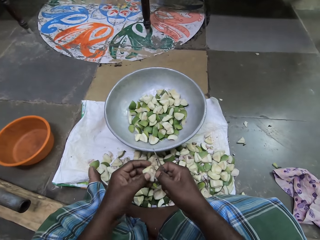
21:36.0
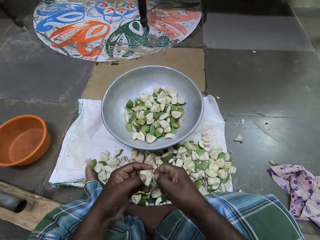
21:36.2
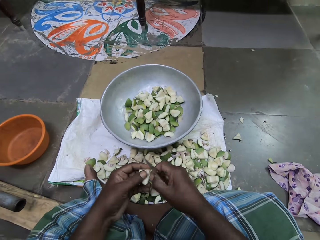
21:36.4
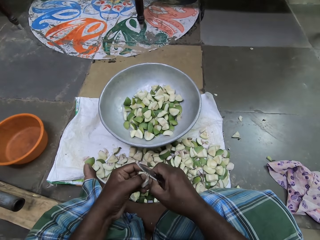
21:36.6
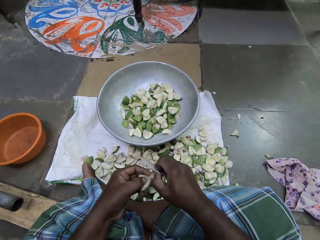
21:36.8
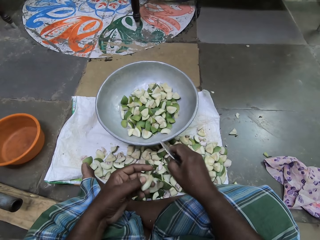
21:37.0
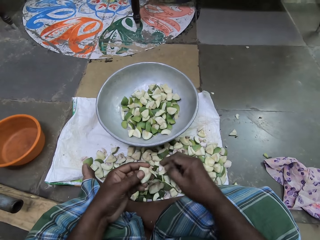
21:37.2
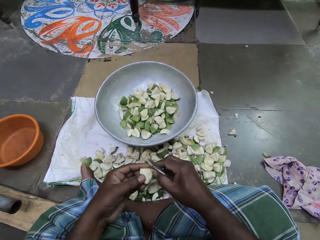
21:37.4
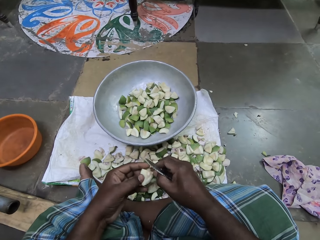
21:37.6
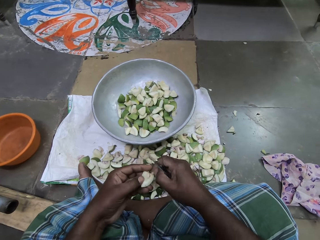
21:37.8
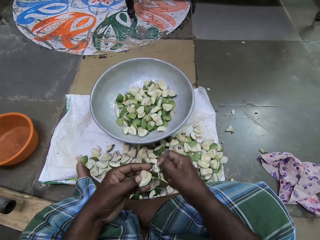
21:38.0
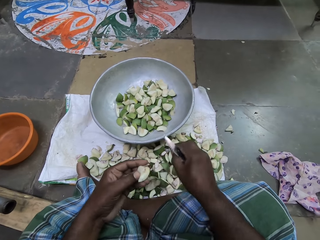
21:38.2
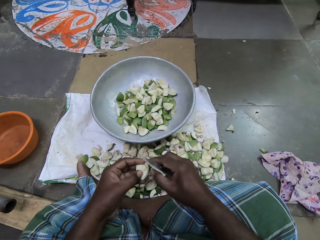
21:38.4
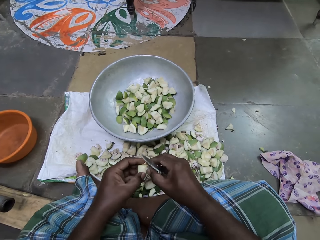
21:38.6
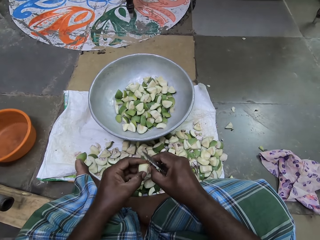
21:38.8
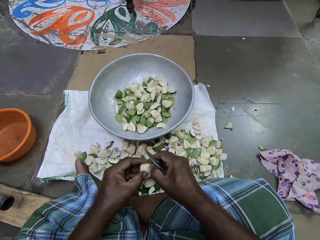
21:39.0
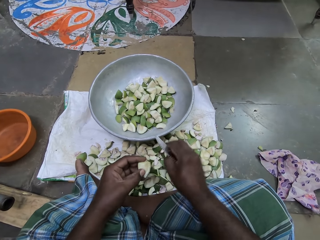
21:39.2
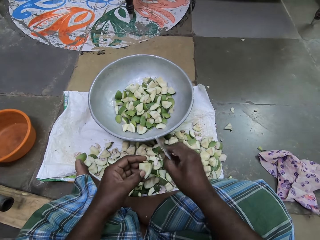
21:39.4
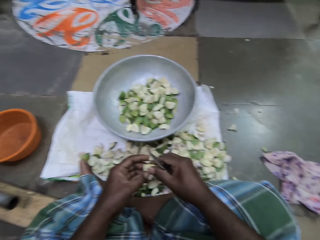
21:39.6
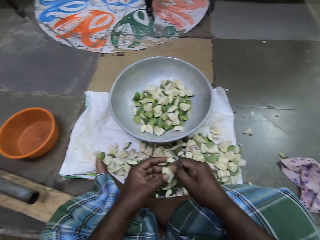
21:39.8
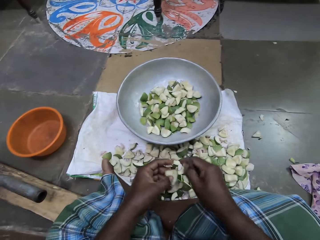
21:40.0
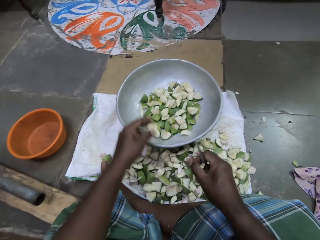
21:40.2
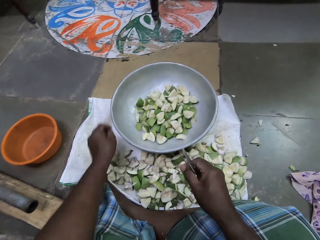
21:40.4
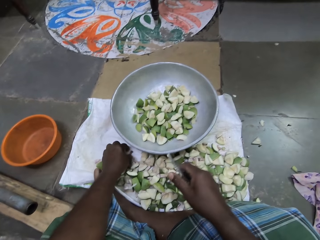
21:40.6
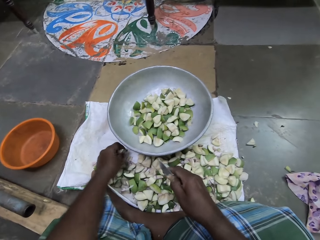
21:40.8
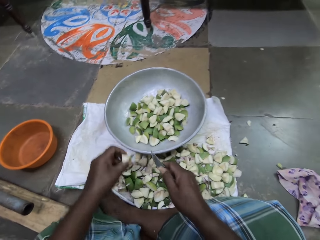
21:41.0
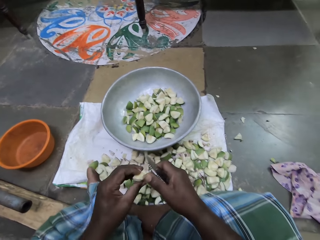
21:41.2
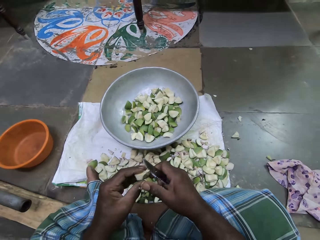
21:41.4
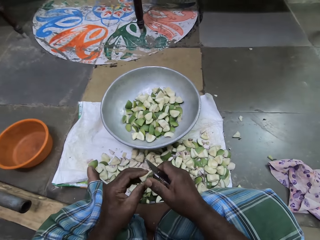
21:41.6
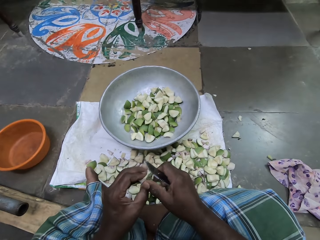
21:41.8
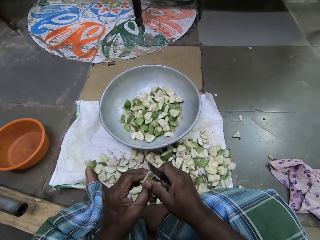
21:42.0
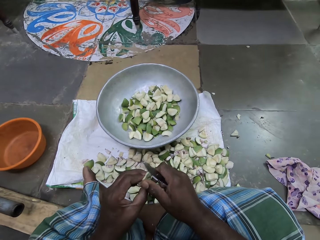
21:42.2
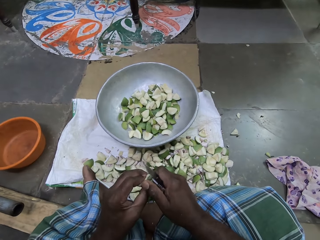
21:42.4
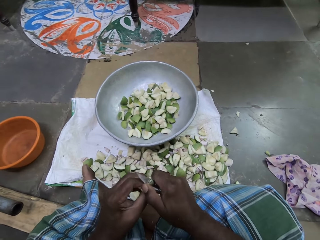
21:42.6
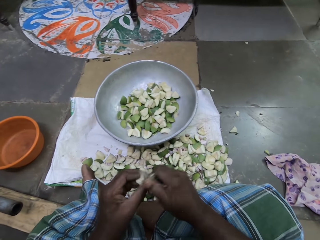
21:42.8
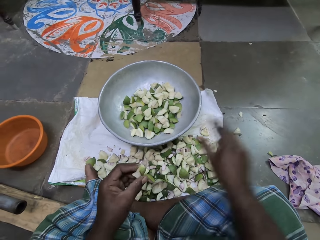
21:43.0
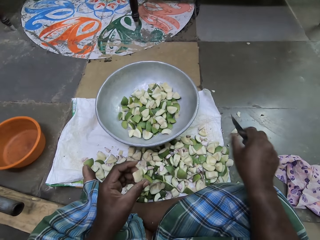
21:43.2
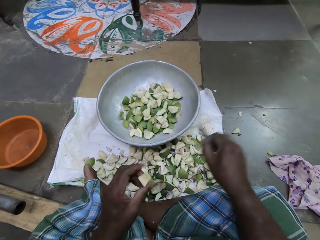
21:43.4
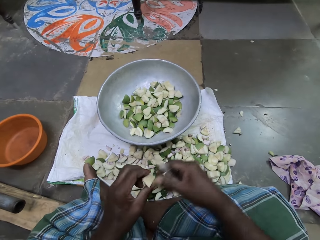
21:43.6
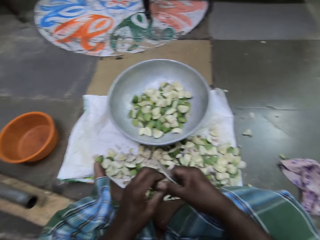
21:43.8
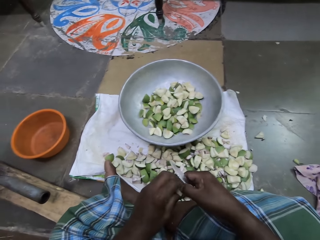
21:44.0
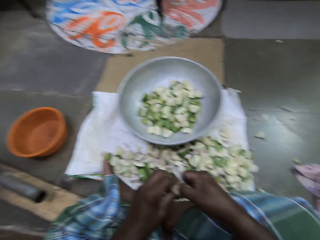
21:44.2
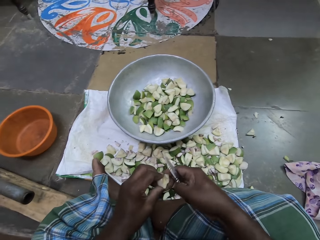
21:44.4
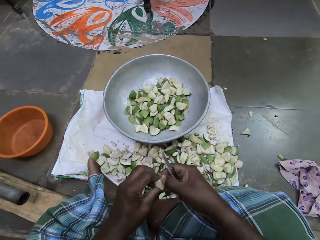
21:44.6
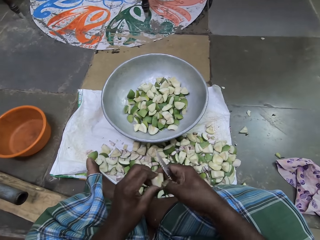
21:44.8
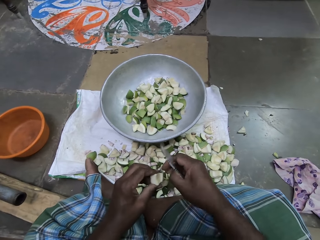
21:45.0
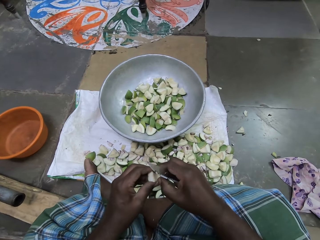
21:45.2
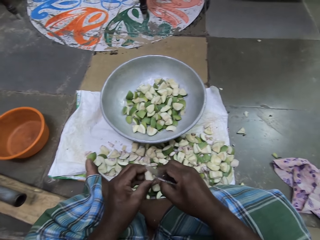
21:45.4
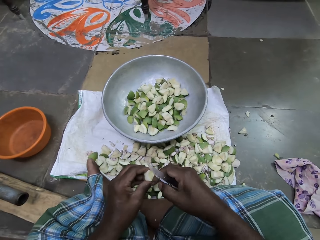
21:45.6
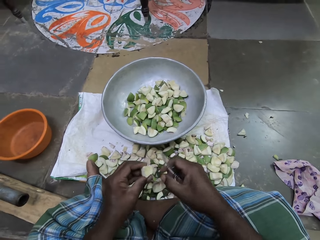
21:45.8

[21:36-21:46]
The camera wearer removes the seed coat. She drops the piece of mango into the bowl with her left hand. She picks a piece of mango from the sack bag with her left hand. She cuts out a piece of mango from the piece of mango with the knife in her right hand. She scrapes the piece of mango with her right hand. She removes the seed coat.

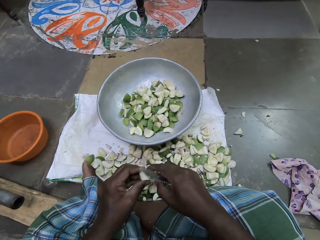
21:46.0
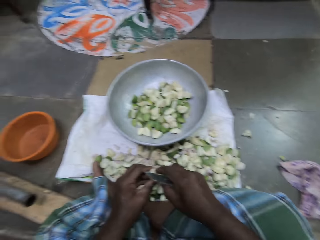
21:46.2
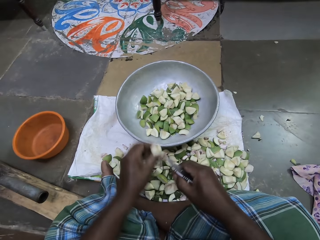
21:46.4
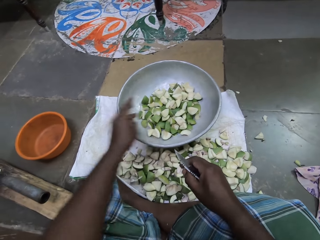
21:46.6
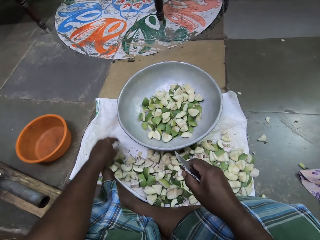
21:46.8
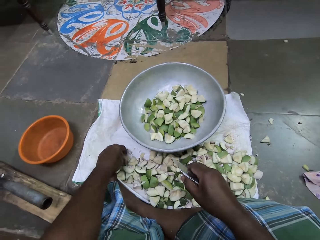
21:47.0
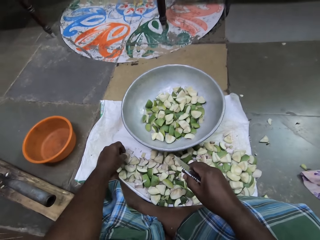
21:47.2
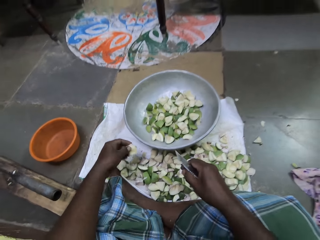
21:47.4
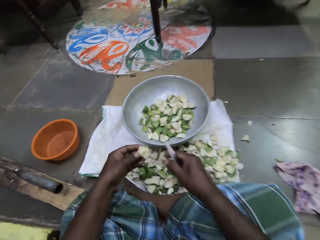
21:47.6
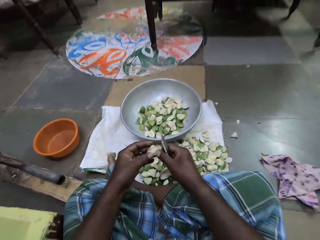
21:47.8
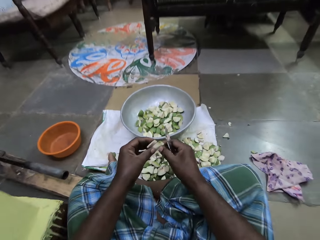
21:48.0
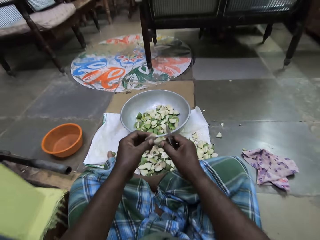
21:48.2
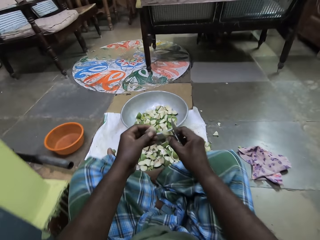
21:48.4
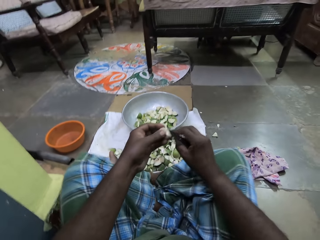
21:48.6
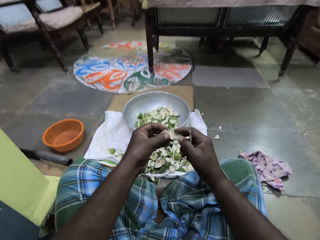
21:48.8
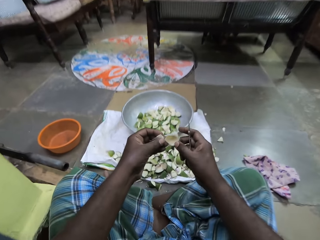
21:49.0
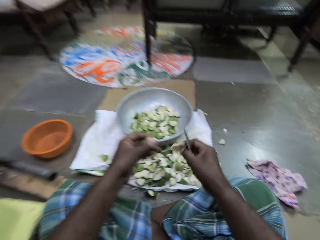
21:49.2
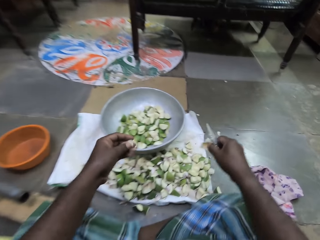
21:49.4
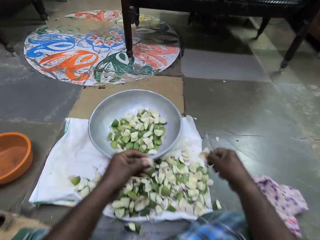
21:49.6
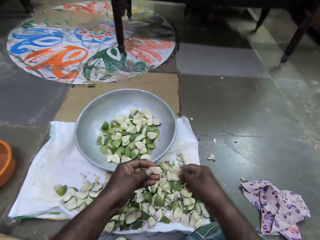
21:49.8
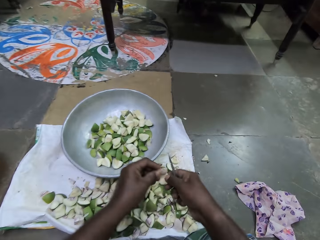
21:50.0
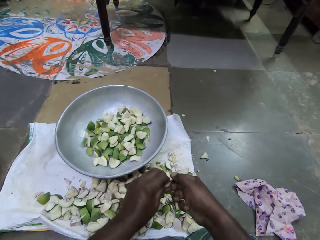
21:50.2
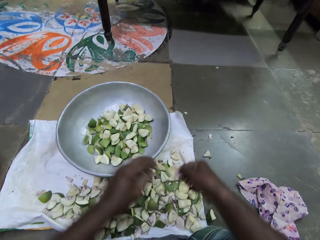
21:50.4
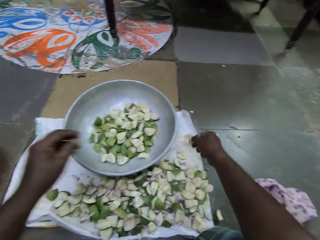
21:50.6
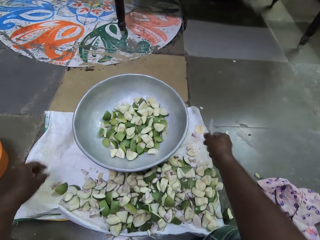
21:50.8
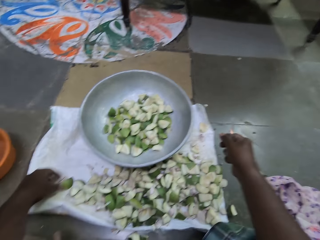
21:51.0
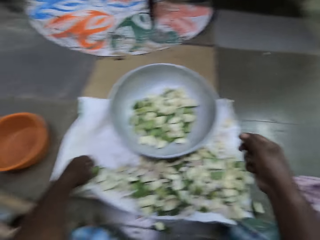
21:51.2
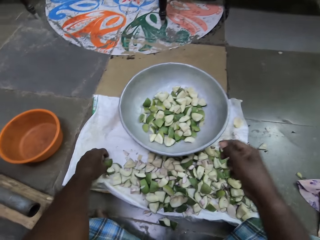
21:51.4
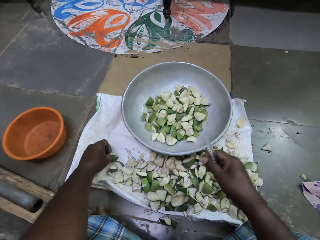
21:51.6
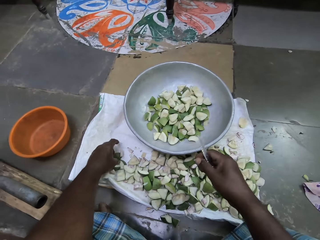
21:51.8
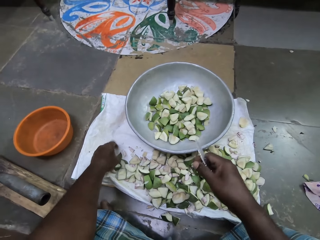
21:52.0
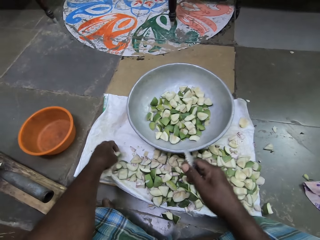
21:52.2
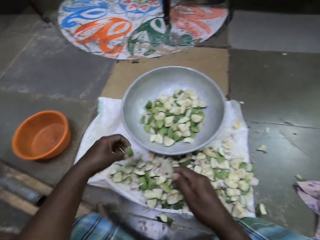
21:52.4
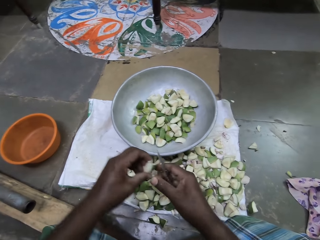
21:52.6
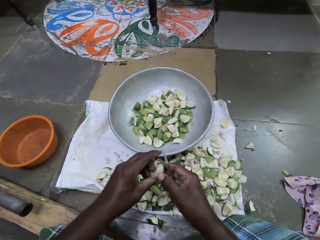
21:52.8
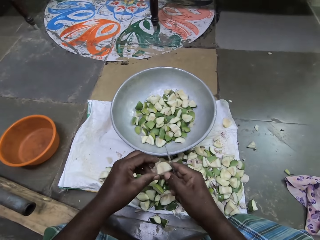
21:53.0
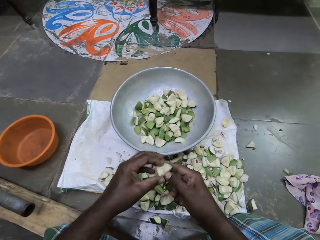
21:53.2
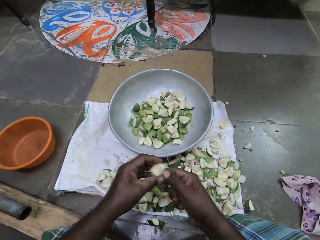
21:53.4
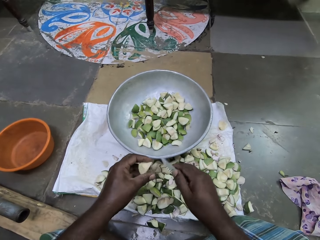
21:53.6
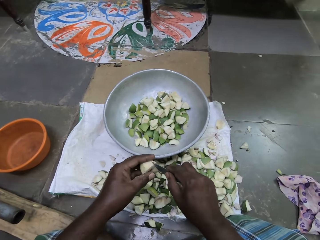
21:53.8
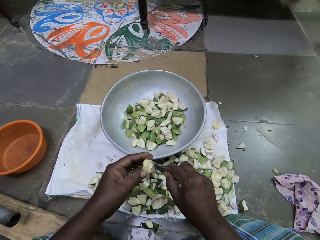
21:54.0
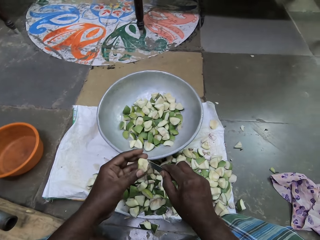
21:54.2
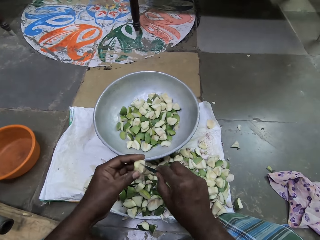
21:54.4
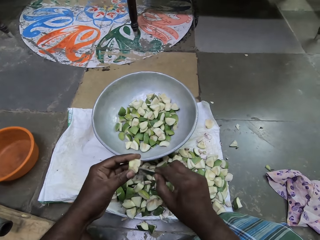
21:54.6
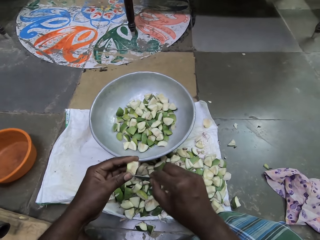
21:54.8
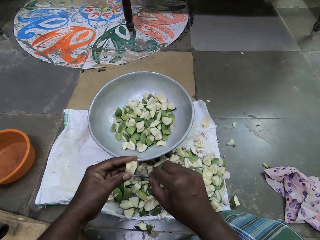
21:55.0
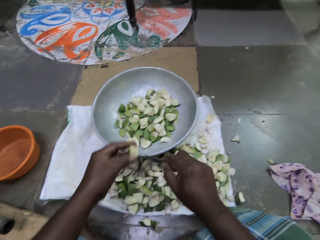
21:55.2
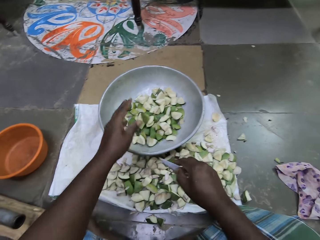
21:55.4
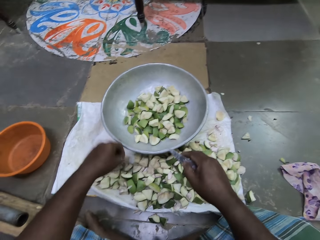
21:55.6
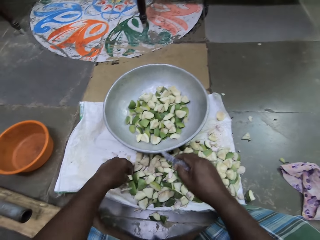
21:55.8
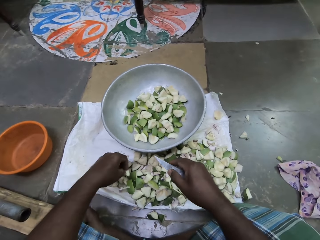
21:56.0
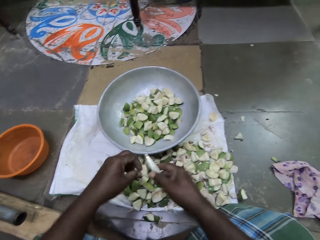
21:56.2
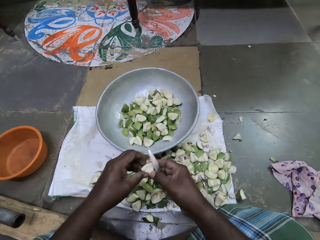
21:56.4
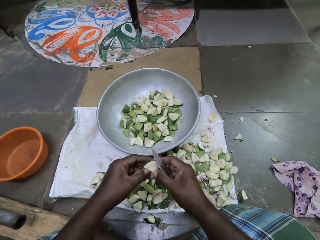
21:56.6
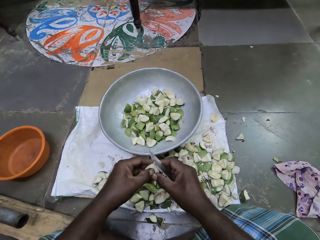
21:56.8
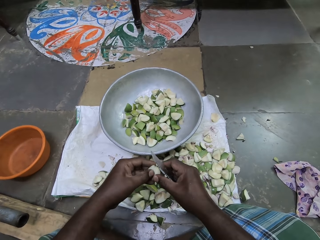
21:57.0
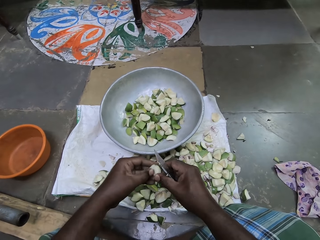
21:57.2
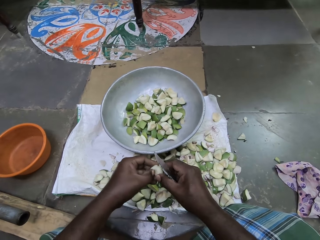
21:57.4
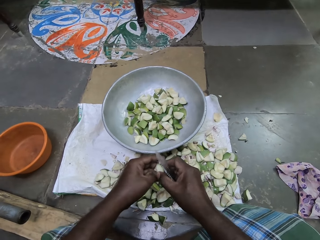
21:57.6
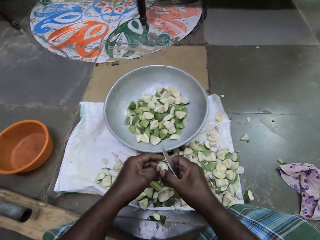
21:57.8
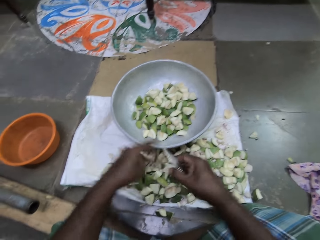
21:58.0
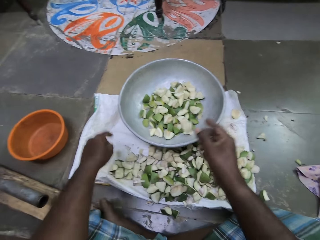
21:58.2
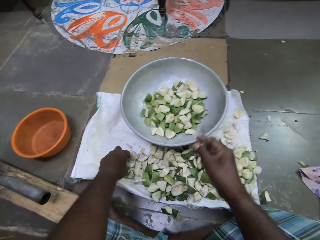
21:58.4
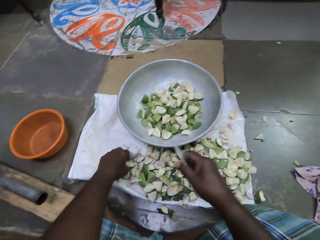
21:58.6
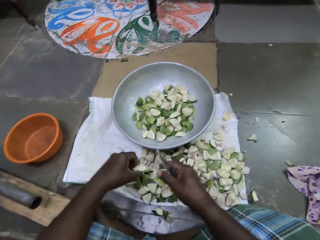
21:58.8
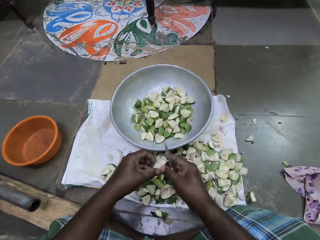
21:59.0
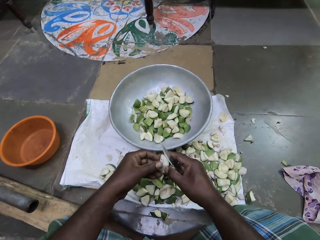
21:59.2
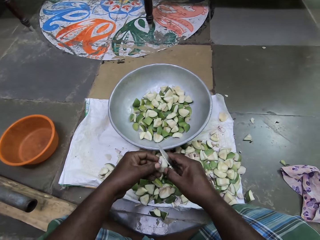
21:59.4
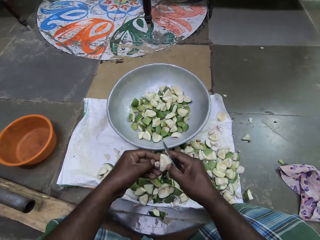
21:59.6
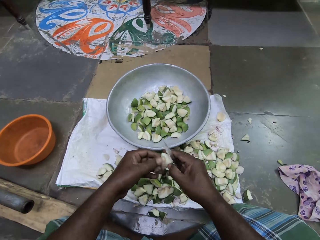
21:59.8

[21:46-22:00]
The camera wearer drops the piece of mango into the bowl with her left hand. She picks a piece of mango from the sack bag with her left hand. She picks seed coats. She peels the piece of mango with her hands. She moves her legs. She drops pieces of mango on the sack bag with her right hand. She picks a piece of mango from the sack bag with her left hand. She scrapes the piece of mango with the knife in her right hand. She removes the seed coat. She drops the piece of mango into the bowl with her left hand. She picks a piece of mango from the sack bag with her left hand. She scrapes the piece of mango with her left hand. She removes the seed coat. She drops the piece of mango into the bowl with her right hand. She picks a piece of mango from the sack bag with her left hand and holds the piece of mango with her hands. She cuts out a piece of mango from the piece of mango with her left hand.
